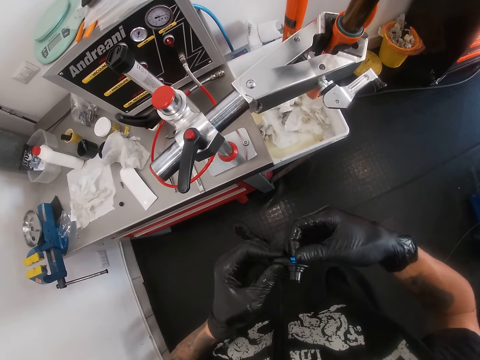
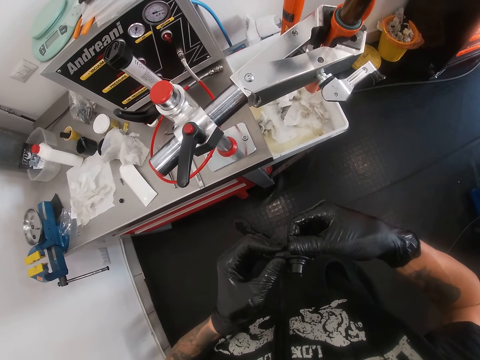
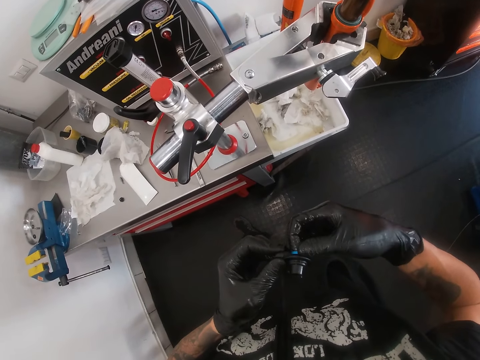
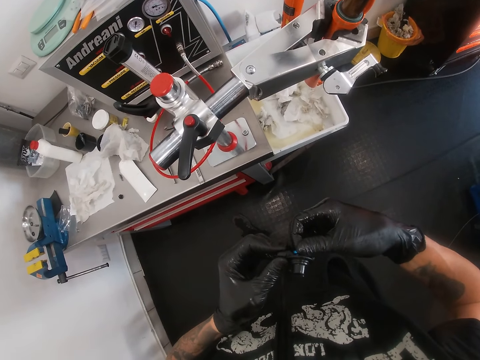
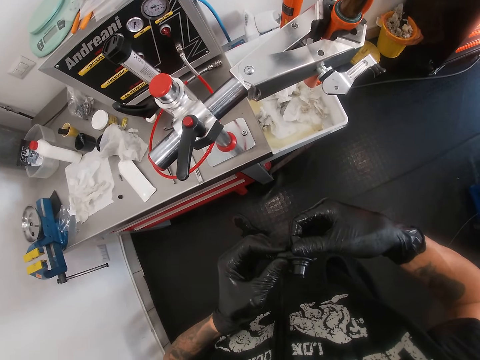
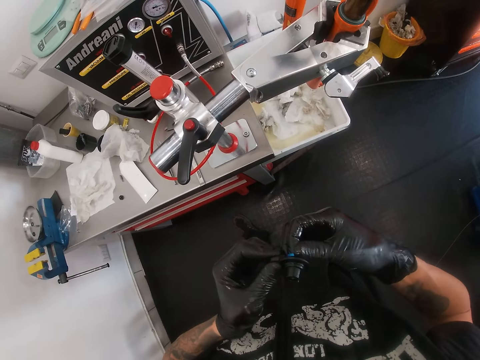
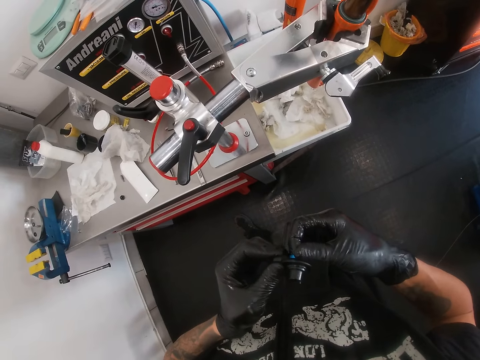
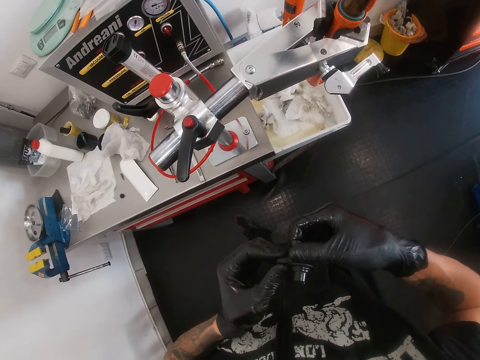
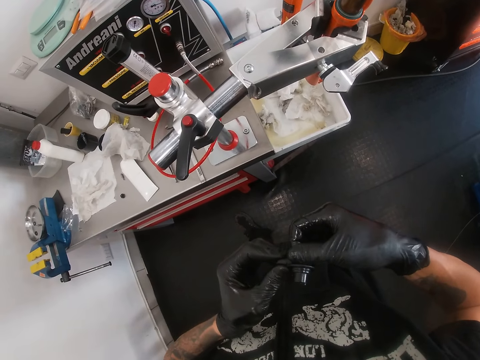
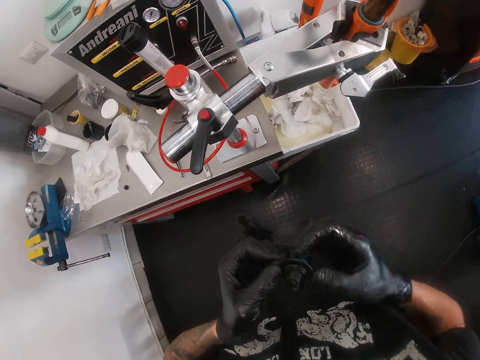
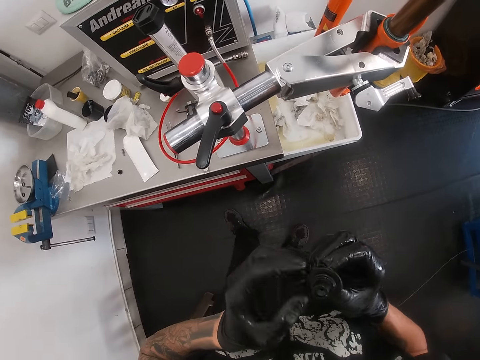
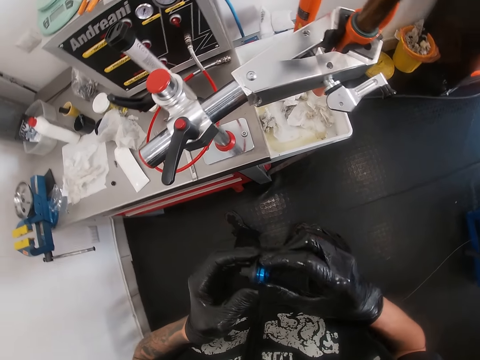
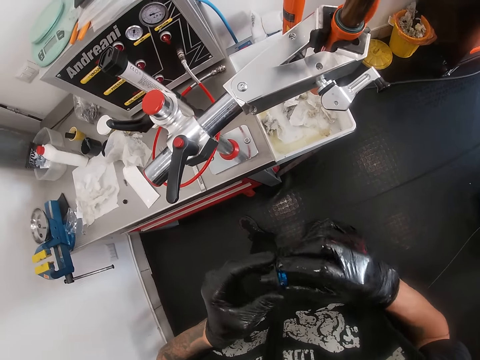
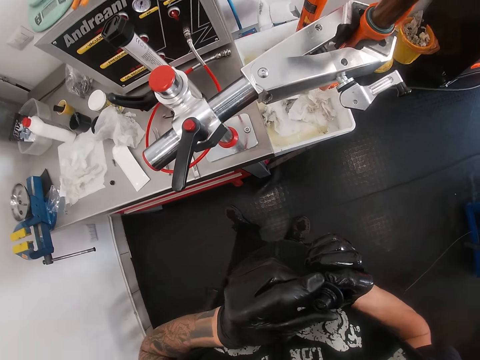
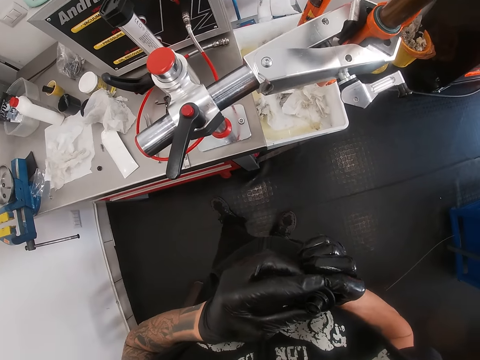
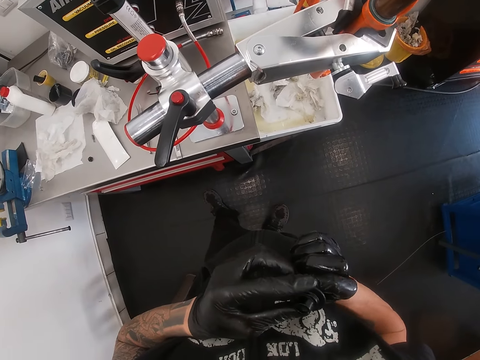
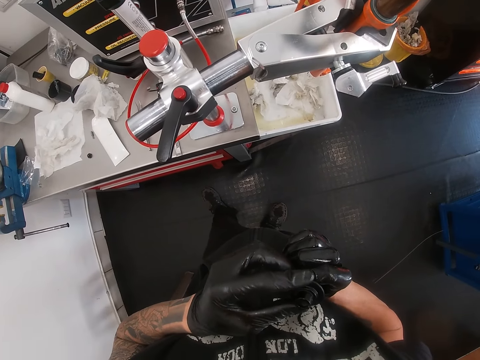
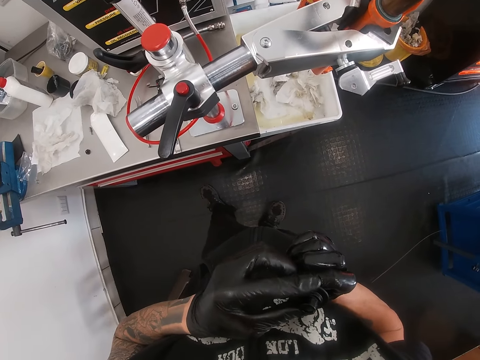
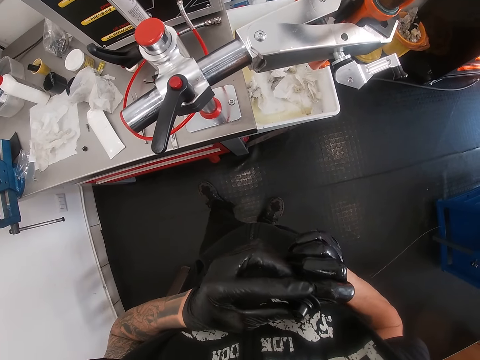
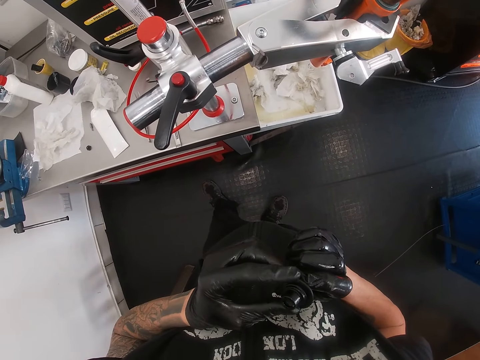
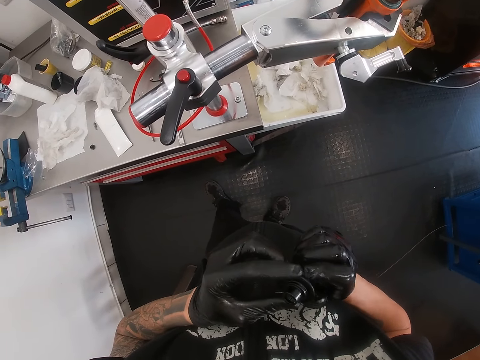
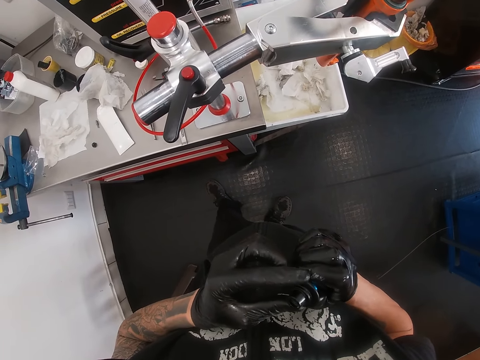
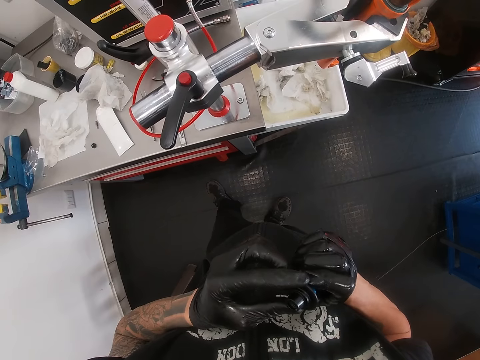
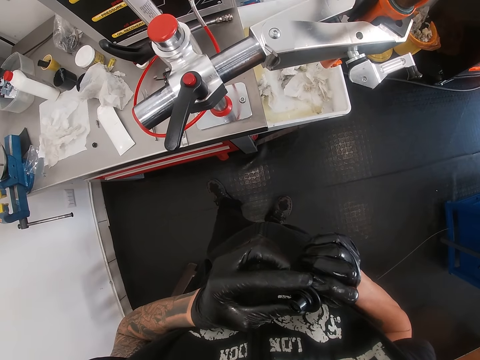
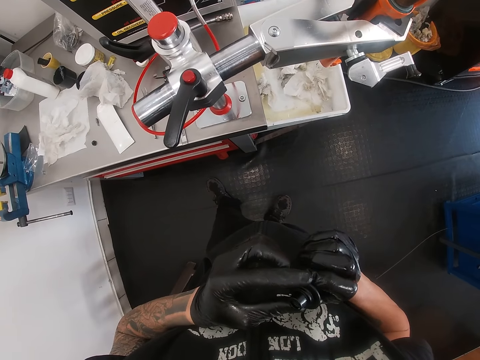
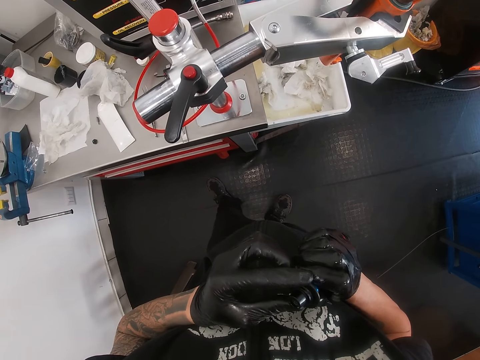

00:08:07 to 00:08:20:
The camera wearer moves the plastic on the hand.

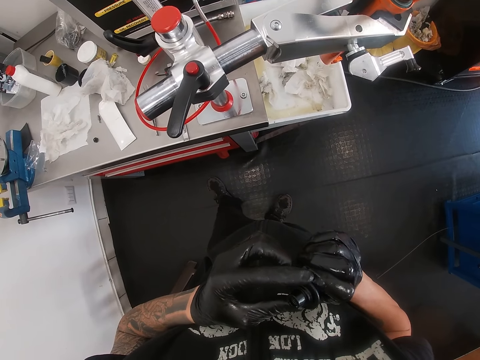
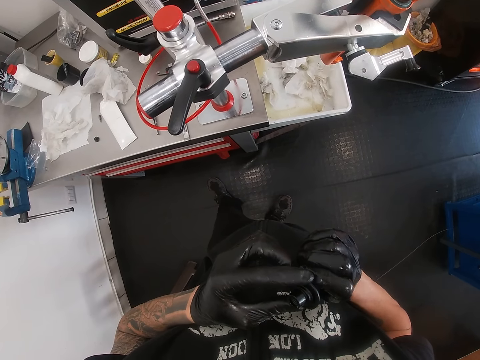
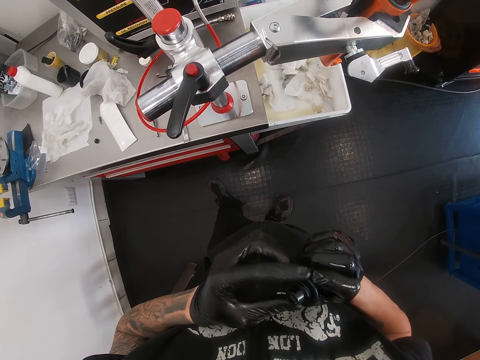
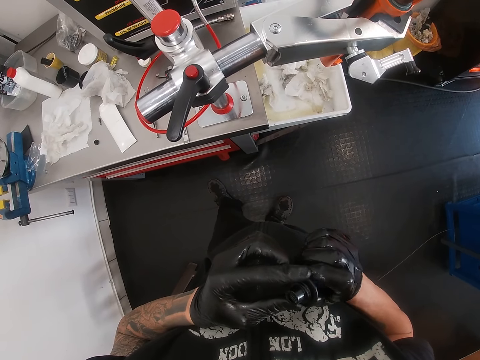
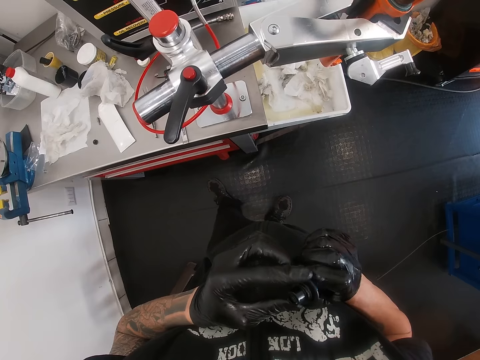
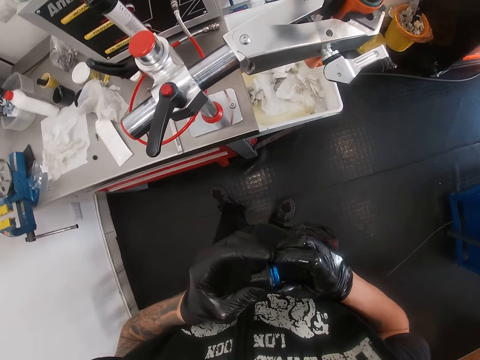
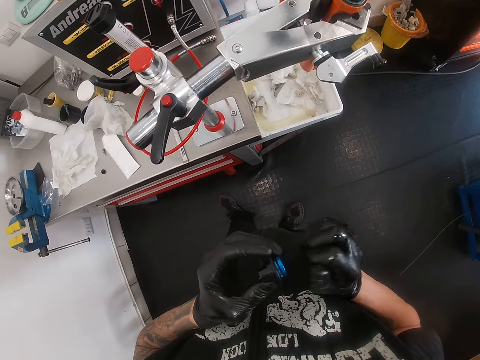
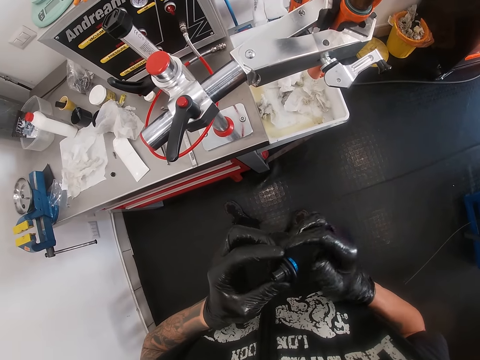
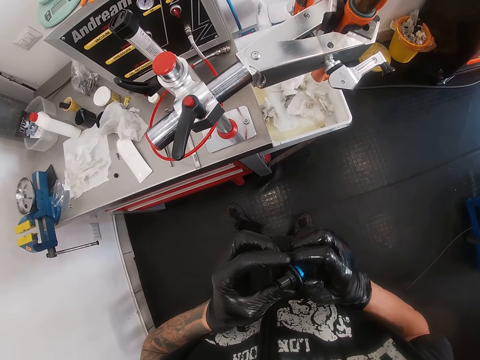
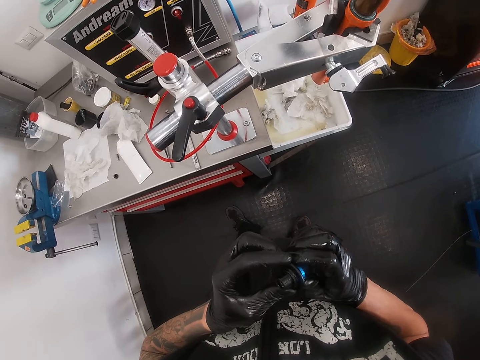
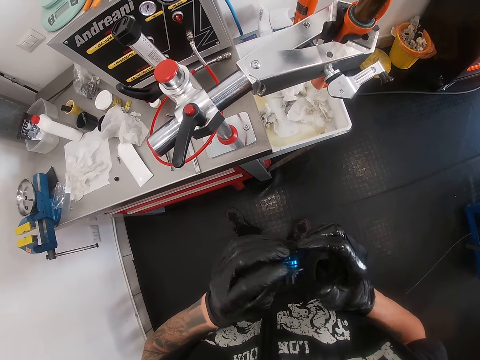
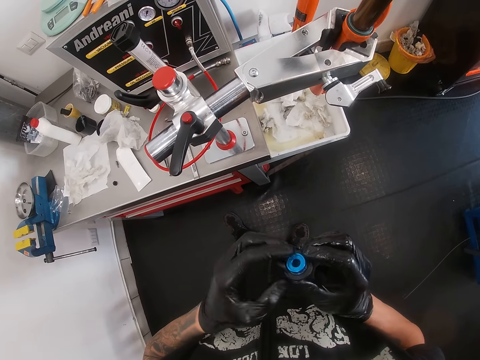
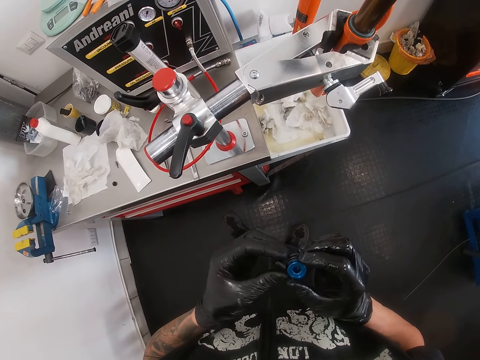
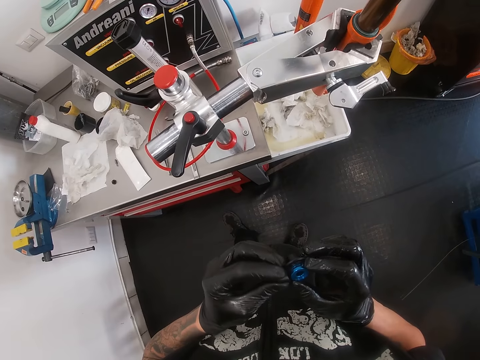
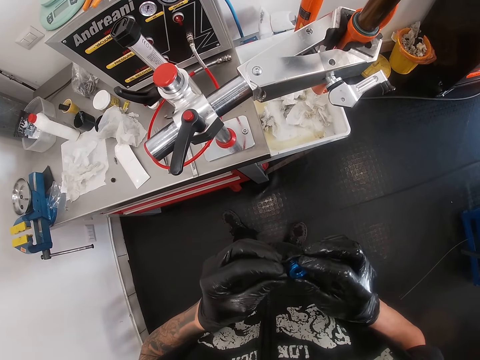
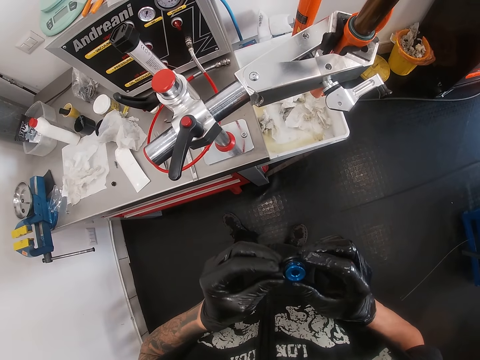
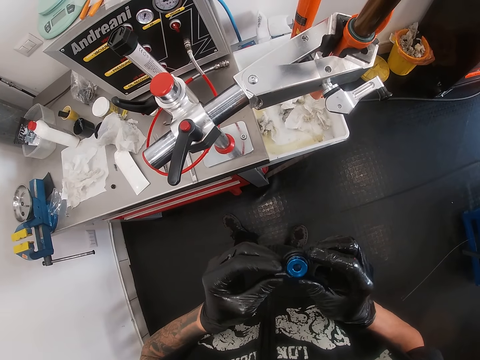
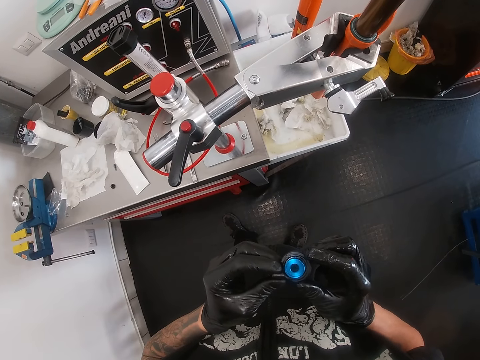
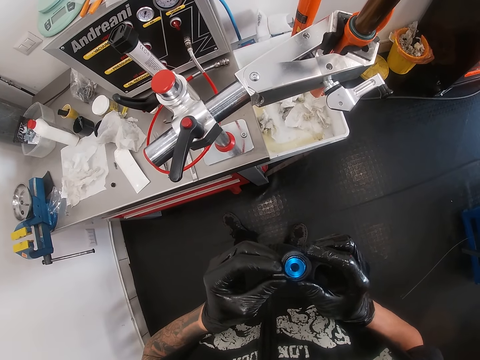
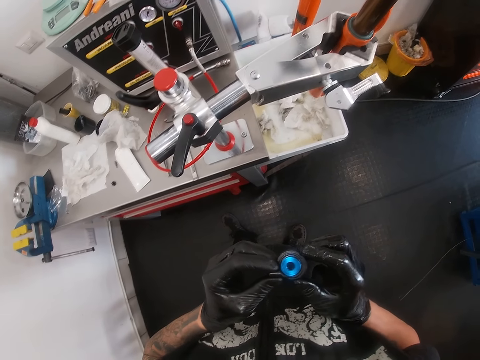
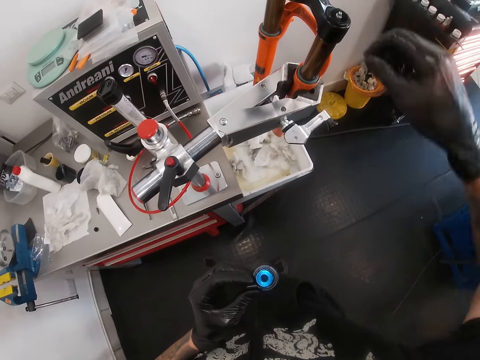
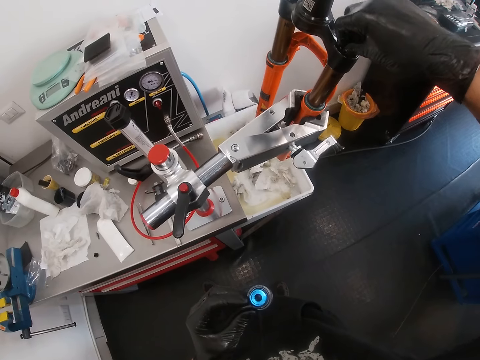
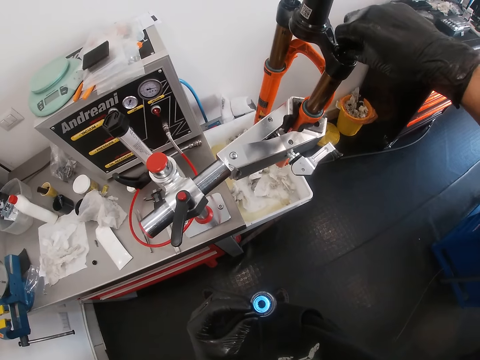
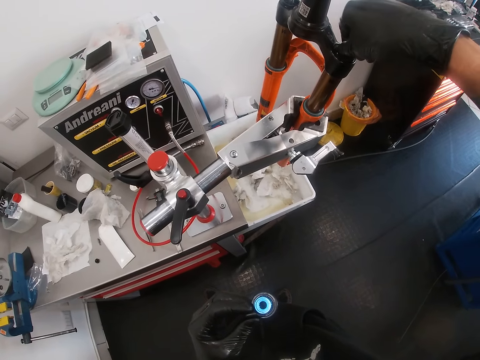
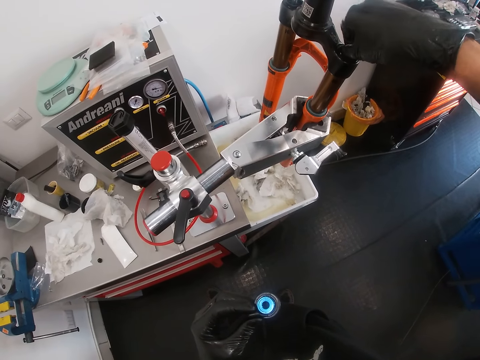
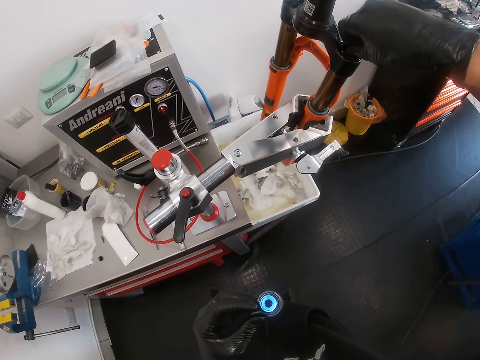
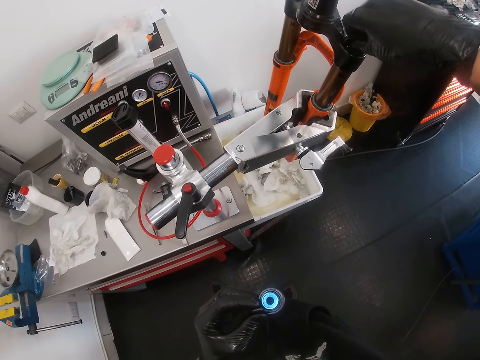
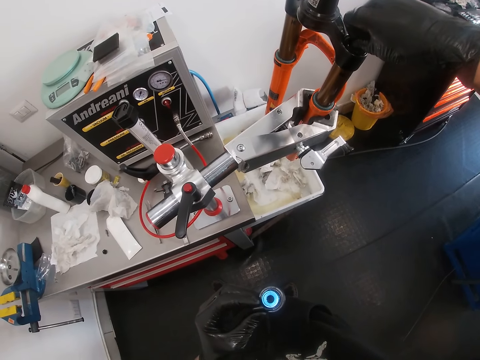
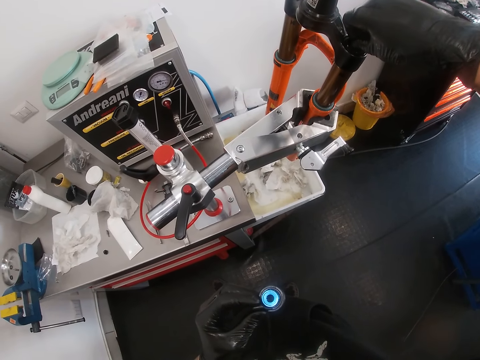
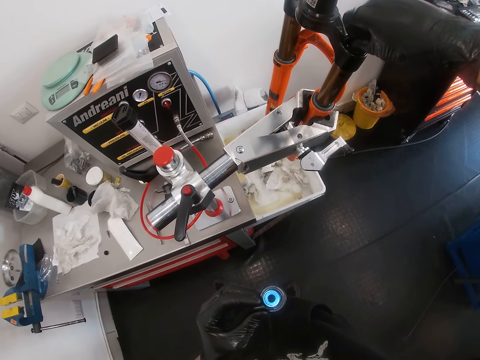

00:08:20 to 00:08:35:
The camera wearer shakes the hand. He holds a screw on the fork crown with his right gloved hand. He touches the pipe with the hand.
